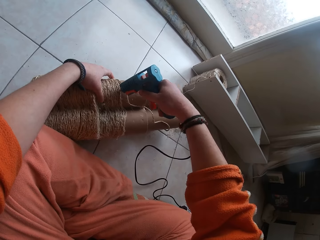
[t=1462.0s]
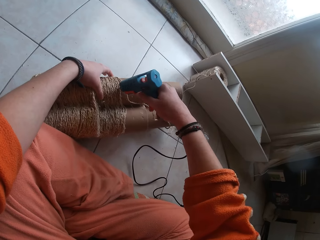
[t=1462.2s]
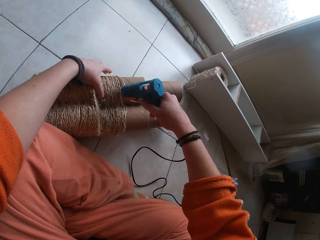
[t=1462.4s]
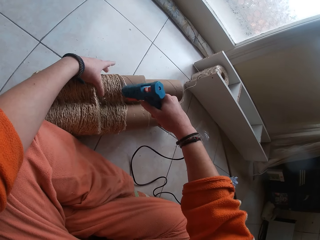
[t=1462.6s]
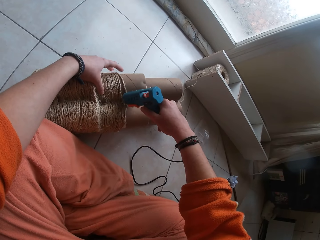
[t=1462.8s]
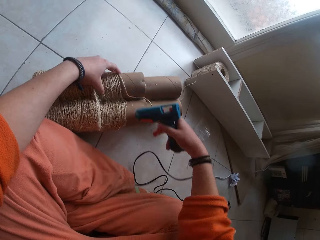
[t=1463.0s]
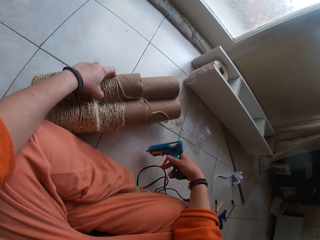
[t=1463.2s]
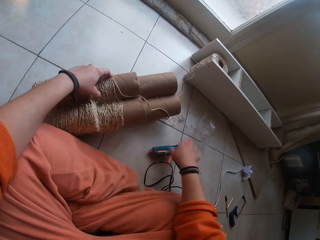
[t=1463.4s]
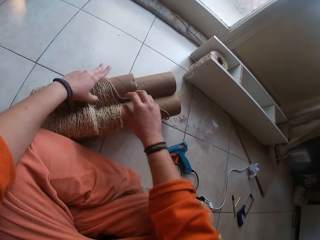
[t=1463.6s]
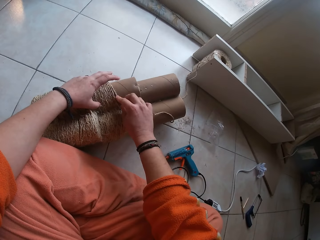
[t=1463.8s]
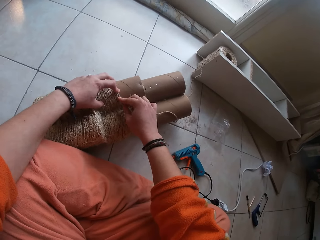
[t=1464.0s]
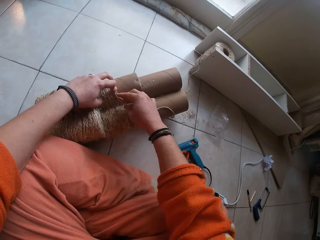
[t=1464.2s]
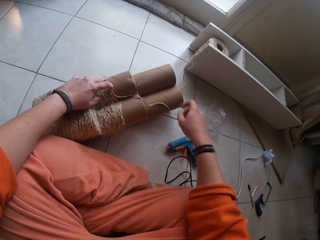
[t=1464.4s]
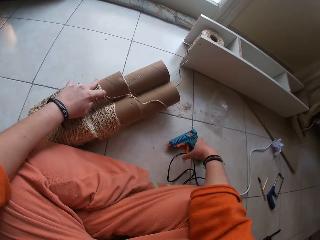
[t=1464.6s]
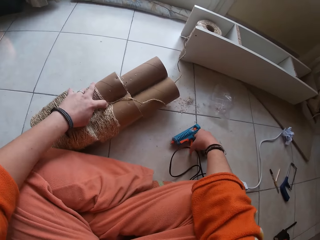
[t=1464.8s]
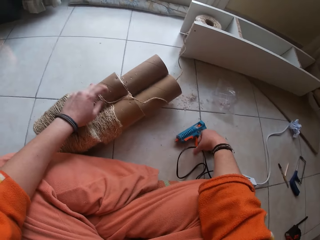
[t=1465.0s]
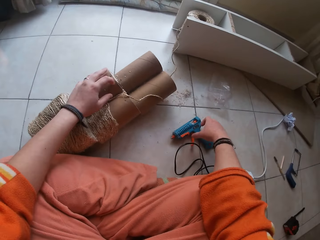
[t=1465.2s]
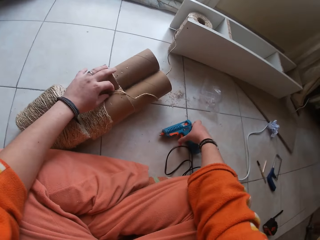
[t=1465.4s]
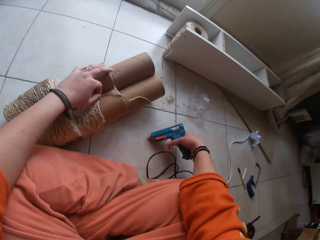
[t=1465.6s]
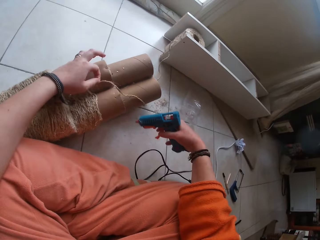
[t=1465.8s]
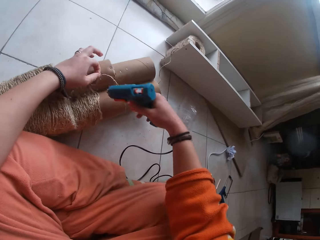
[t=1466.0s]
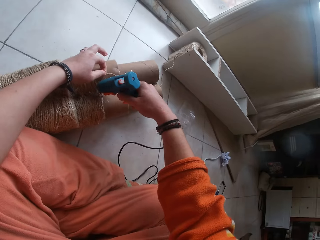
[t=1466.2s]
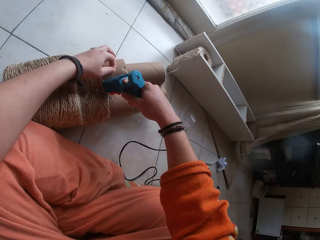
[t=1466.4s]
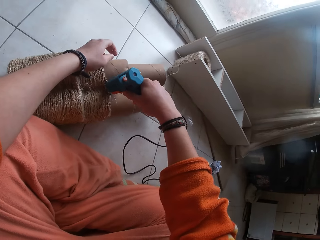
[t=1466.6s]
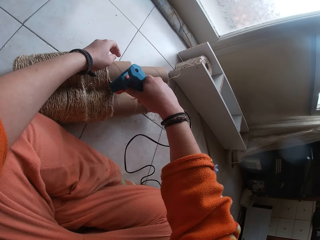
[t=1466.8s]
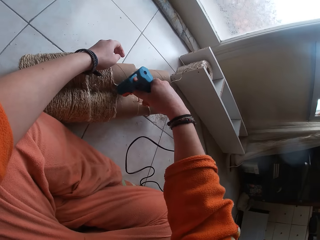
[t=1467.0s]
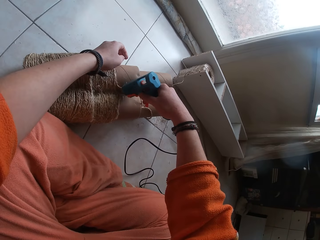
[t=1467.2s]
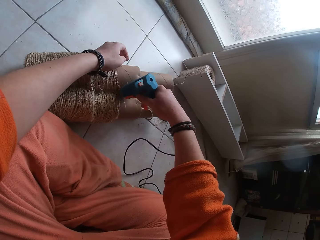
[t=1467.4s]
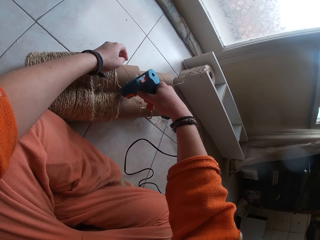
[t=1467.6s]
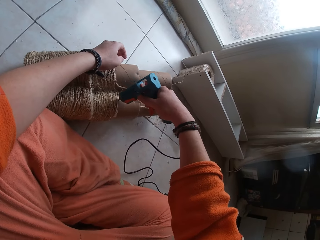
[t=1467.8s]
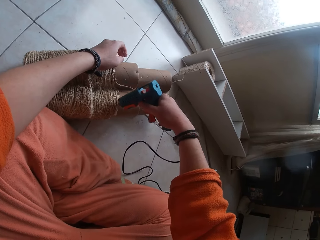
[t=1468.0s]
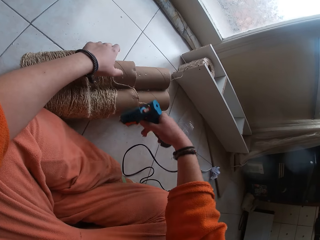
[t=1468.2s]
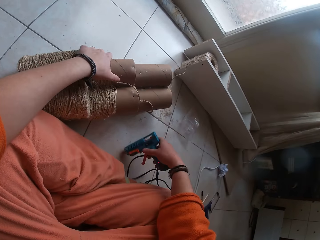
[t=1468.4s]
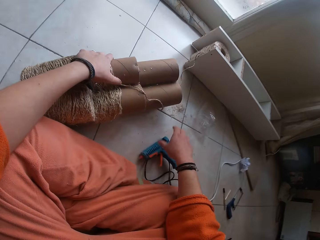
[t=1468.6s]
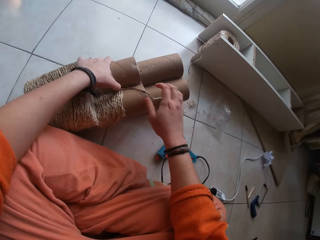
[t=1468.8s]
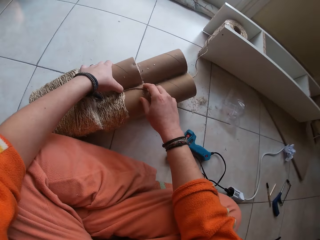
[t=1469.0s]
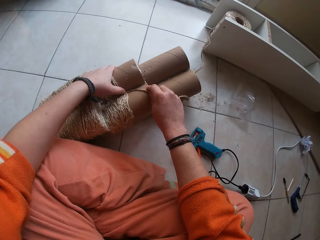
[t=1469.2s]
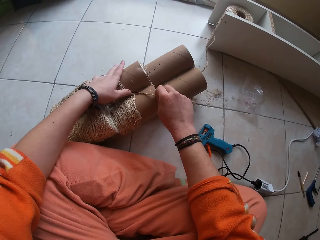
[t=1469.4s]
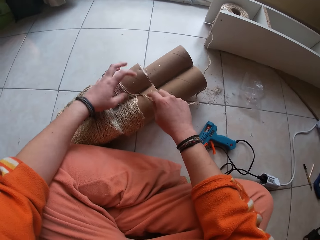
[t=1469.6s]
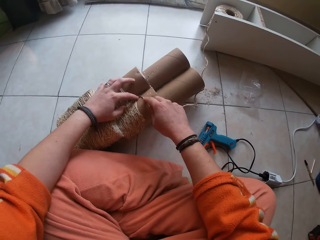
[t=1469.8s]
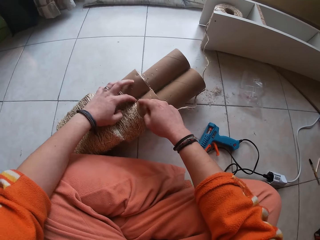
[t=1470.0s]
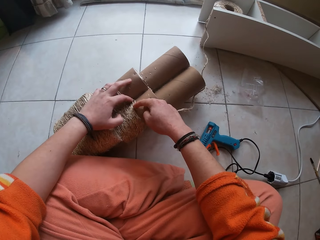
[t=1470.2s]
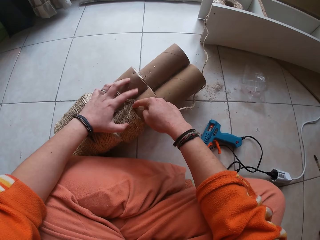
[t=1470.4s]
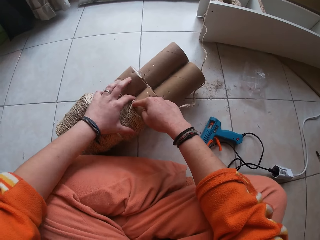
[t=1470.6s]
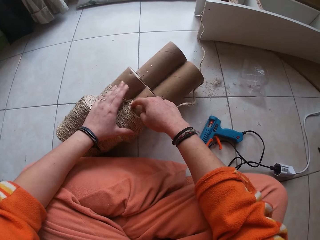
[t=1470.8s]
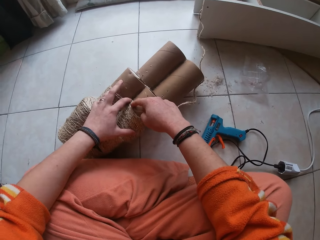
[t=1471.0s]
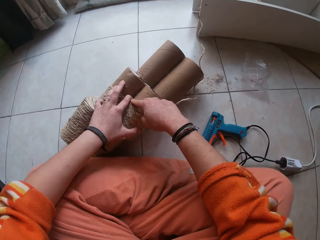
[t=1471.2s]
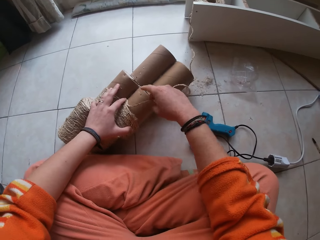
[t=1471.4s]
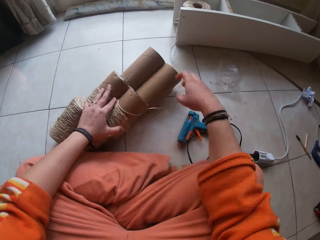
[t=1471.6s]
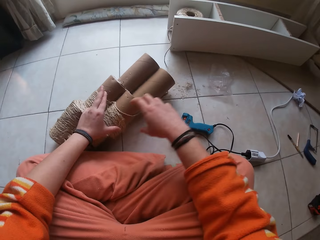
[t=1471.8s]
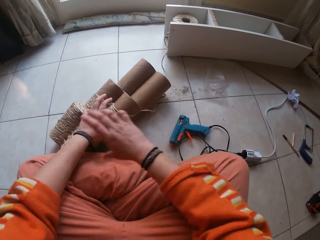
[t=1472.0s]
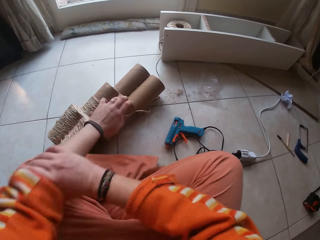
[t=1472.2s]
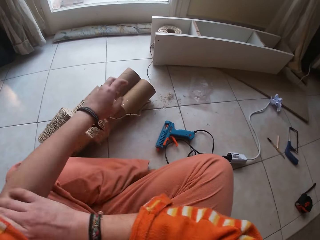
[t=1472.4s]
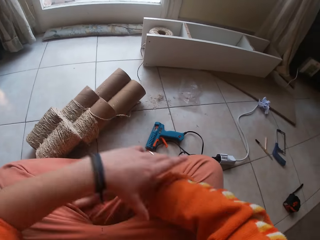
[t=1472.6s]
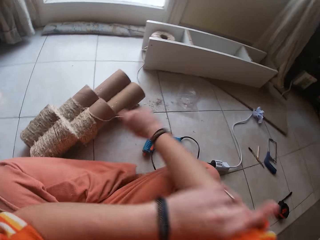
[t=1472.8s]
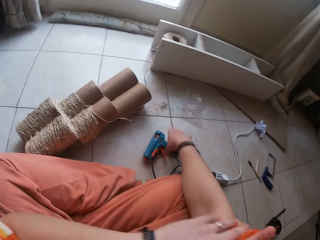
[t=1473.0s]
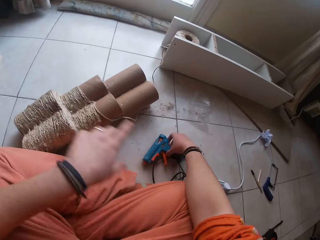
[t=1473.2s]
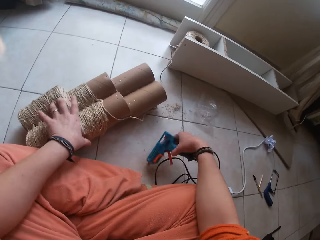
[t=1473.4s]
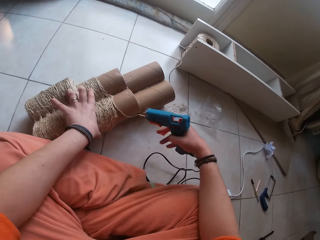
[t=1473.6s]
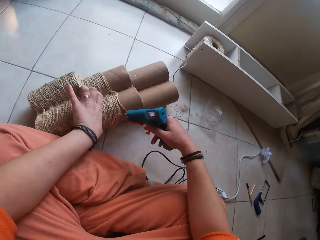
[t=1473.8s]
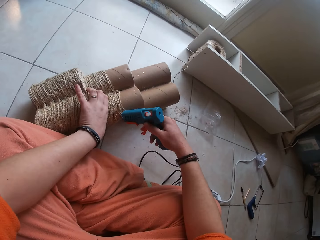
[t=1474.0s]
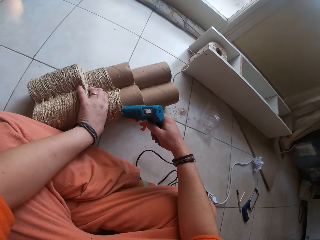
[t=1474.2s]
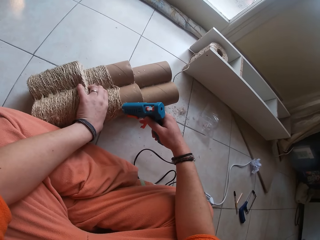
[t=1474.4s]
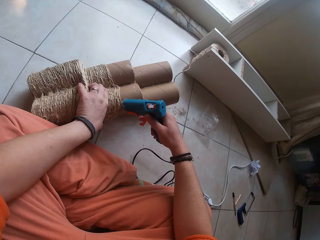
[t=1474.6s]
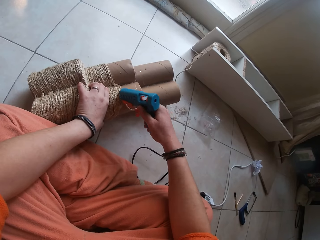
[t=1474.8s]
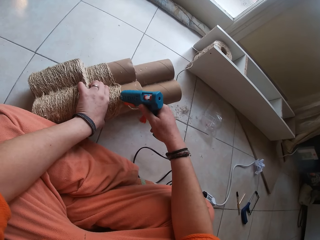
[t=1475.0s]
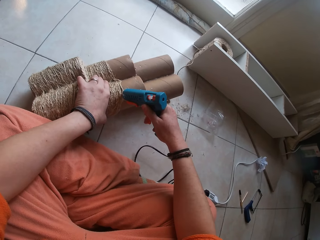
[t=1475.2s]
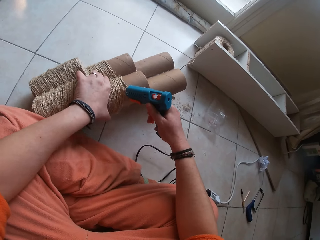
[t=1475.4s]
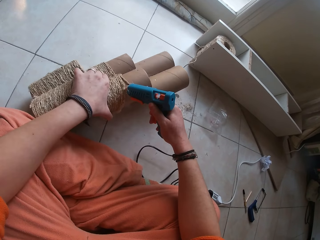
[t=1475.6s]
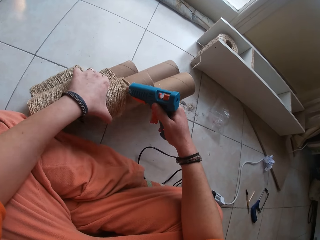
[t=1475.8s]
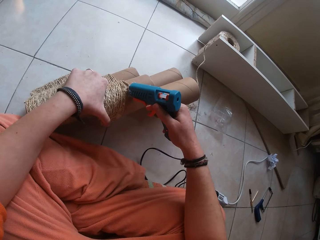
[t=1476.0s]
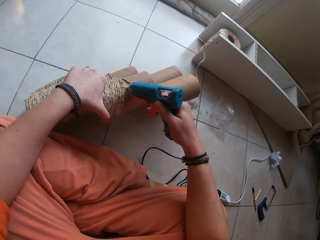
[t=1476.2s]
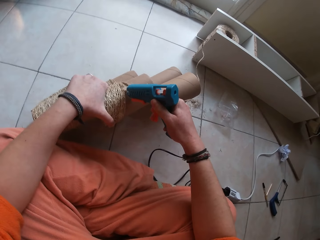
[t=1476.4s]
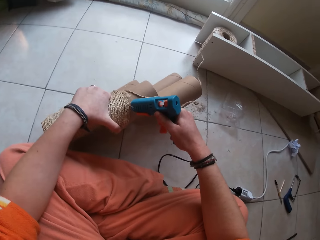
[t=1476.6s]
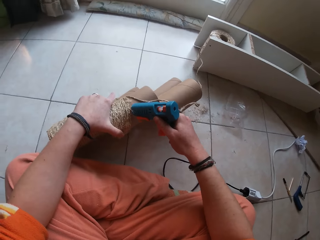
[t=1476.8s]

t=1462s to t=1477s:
The camera wearer drops the glue gun in her right hand on the floor. She fixes the twine on the craft with both hands. She picks up the glue gun from the floor with her right hand. She applies glue to the craft with the glue gun in her right hand. She drops the glue gun in her right hand on the floor. She fixes the twine on the craft with both hands. She adjusts her cloth sleeves with both hands. She picks up the glue gun from the floor with her right hand. She holds the craft on the floor with her left hand and applies glue to the craft with the glue gun in her right hand.

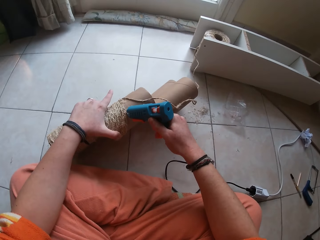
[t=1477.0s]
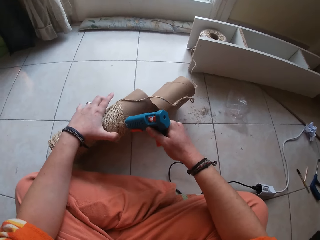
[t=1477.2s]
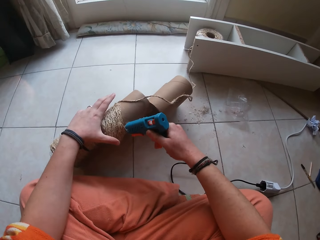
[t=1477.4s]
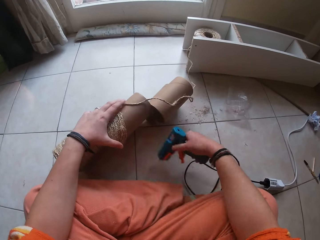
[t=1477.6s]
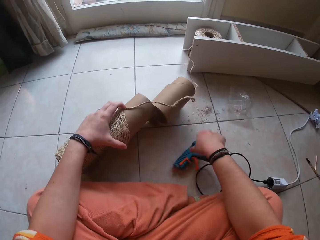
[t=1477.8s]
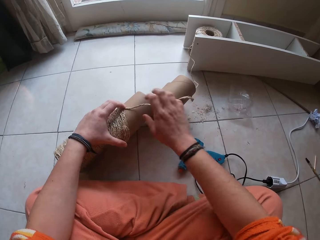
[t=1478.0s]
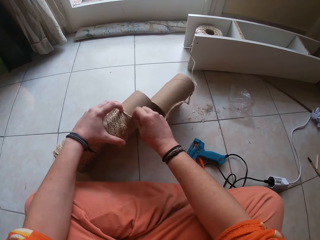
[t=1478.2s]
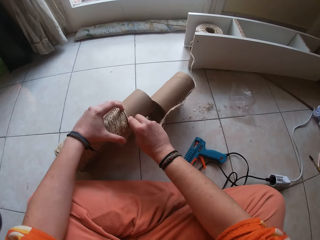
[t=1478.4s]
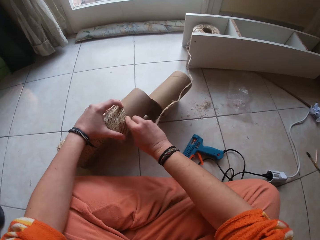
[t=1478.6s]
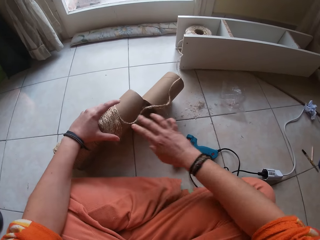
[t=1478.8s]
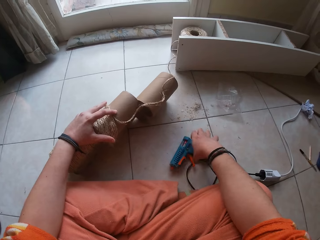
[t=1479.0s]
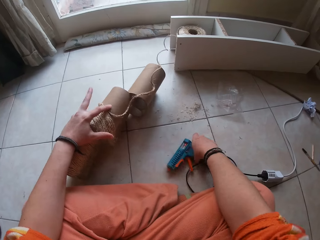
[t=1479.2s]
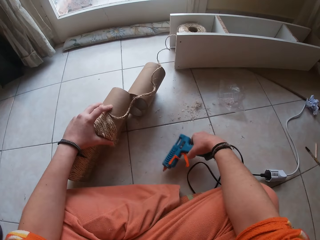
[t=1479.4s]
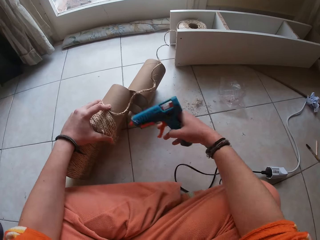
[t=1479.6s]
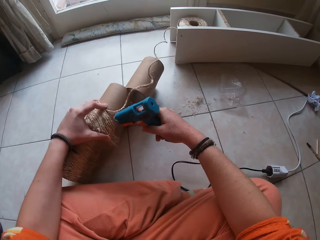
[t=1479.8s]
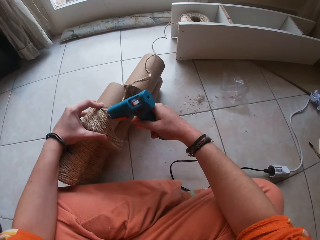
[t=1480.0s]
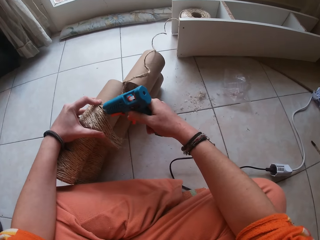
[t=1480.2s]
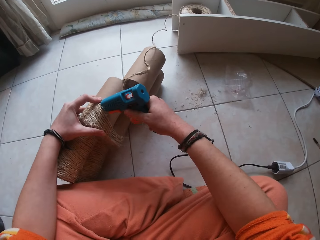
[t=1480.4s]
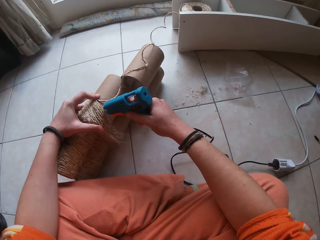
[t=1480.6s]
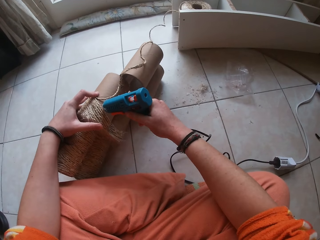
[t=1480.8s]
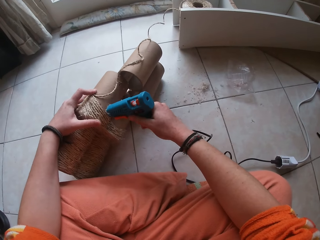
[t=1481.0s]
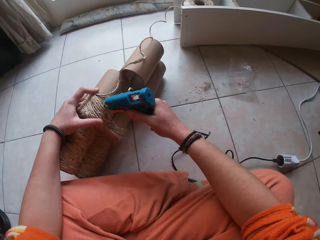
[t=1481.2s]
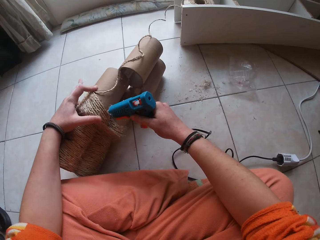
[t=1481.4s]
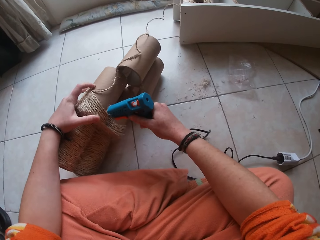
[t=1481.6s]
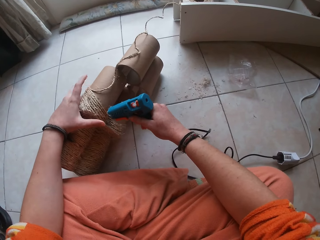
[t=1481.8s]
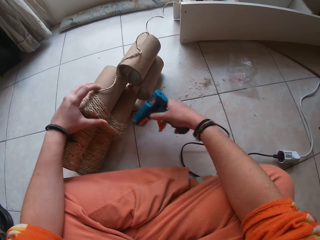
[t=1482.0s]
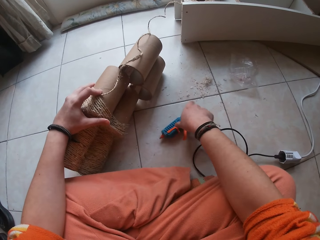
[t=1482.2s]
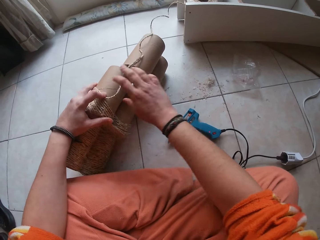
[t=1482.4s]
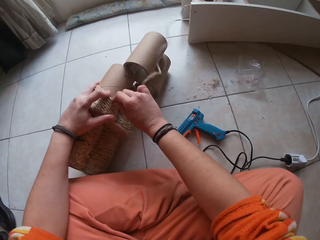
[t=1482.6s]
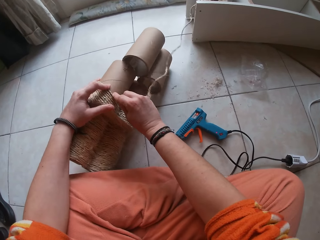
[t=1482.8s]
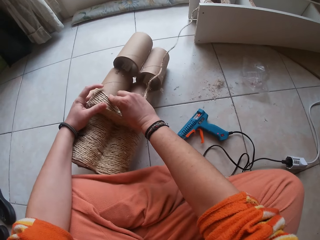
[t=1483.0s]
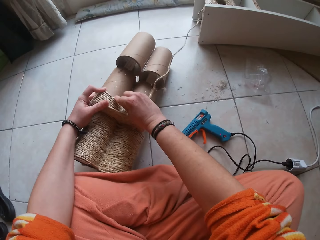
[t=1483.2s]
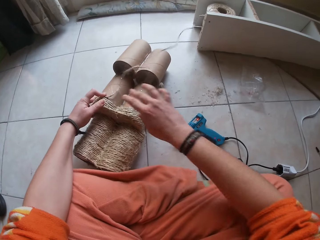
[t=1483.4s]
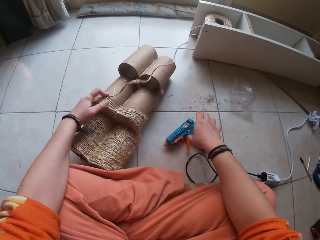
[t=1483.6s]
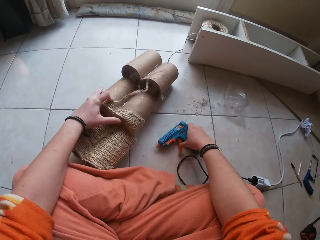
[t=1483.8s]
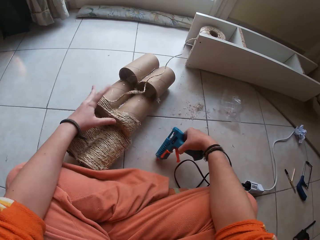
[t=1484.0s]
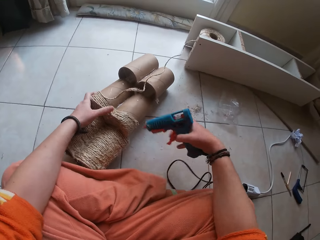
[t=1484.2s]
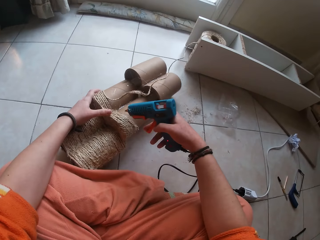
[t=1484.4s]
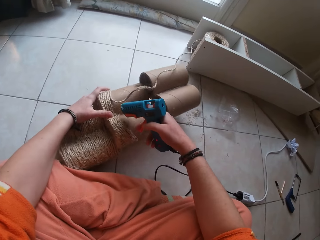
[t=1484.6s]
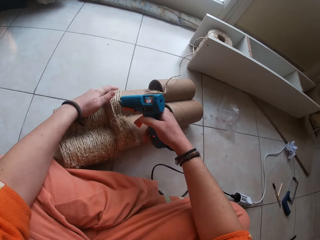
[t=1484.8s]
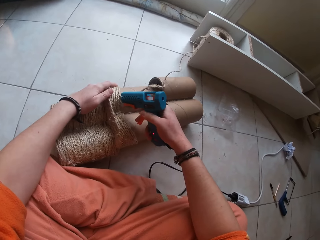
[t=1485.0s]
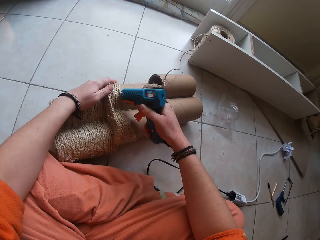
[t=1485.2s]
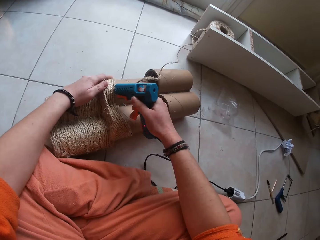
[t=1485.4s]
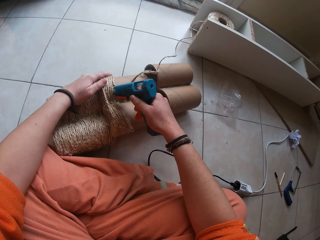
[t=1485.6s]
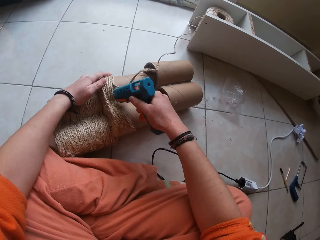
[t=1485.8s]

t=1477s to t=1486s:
The camera wearer drops the glue gun in her right hand on the floor. She fixes the twine on the craft with both hands. She picks up the glue gun from the floor with her right hand. She applies glue to the craft with the glue gun in her right hand. She drops the glue gun in her right hand on the floor. She fixes the twine on the craft with both hands. She picks up the glue gun from the floor with her right hand. She applies glue to the craft with the glue gun in her right hand.
